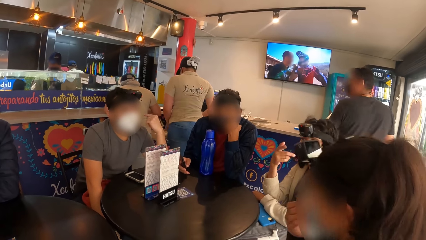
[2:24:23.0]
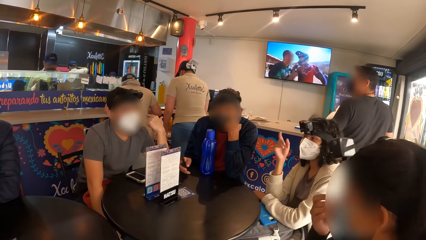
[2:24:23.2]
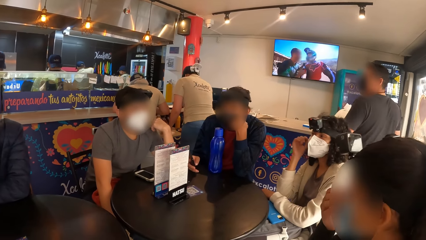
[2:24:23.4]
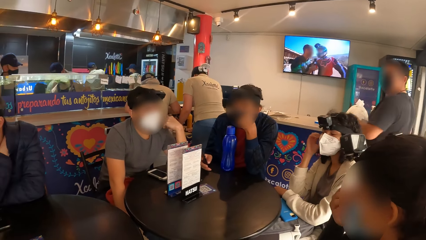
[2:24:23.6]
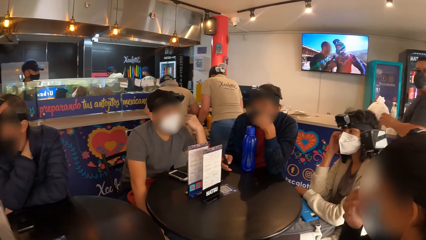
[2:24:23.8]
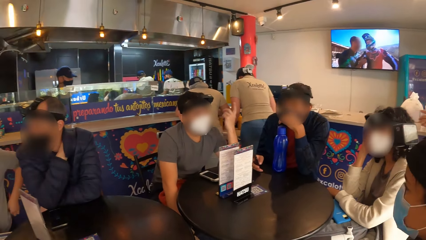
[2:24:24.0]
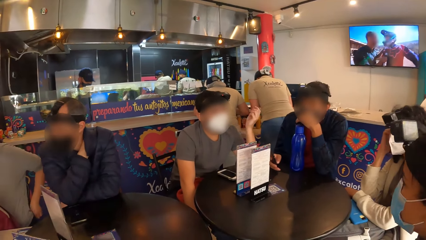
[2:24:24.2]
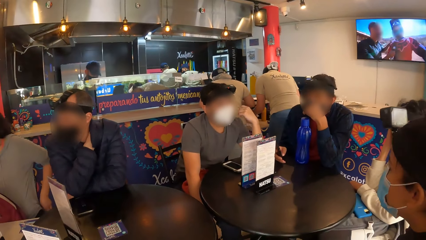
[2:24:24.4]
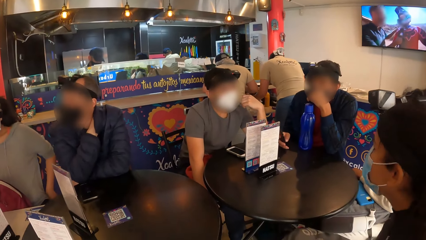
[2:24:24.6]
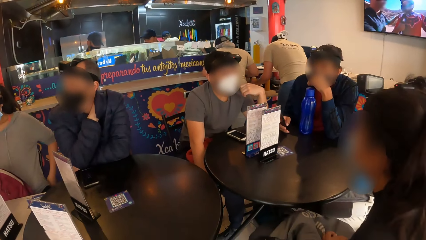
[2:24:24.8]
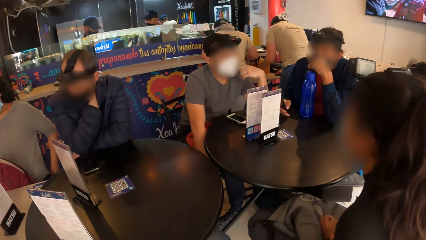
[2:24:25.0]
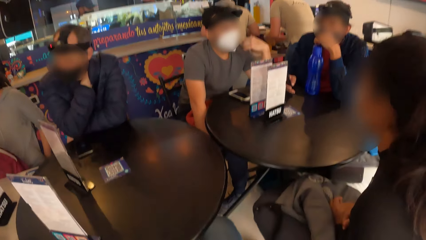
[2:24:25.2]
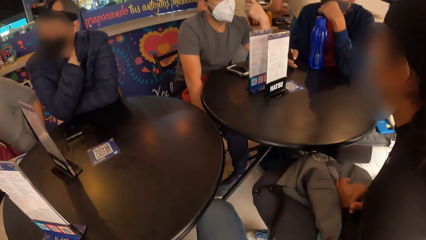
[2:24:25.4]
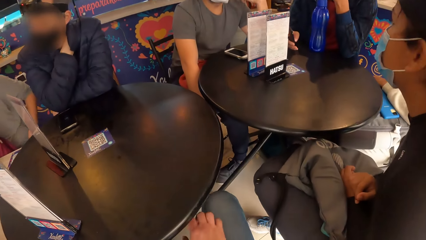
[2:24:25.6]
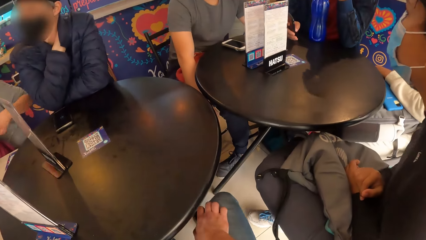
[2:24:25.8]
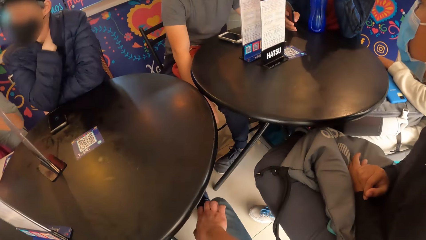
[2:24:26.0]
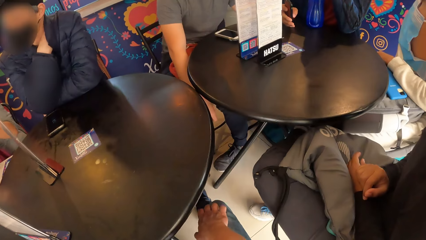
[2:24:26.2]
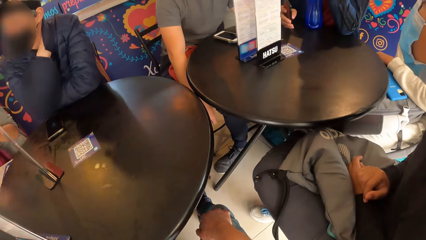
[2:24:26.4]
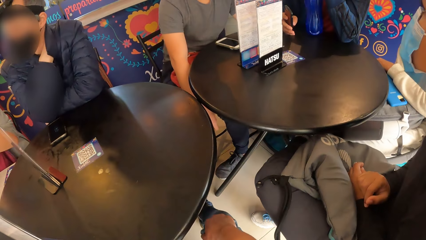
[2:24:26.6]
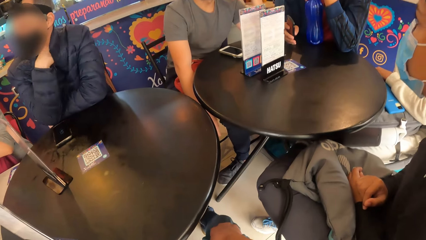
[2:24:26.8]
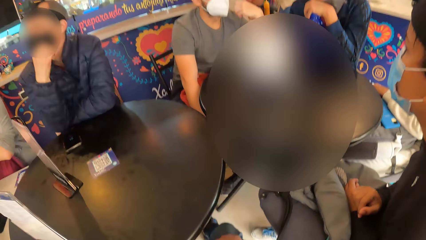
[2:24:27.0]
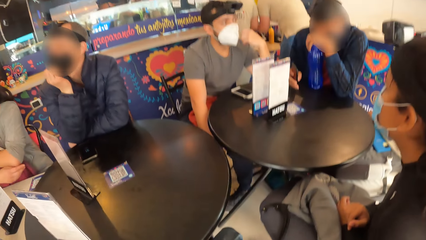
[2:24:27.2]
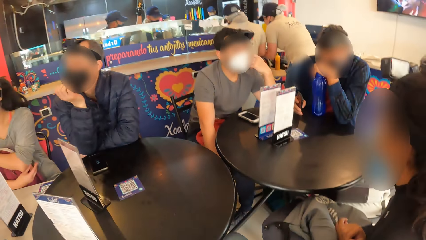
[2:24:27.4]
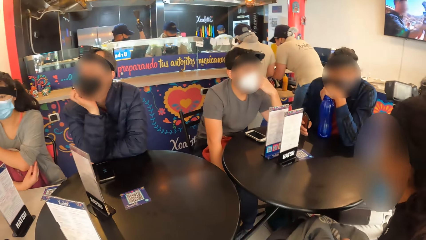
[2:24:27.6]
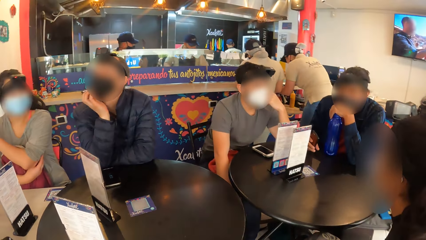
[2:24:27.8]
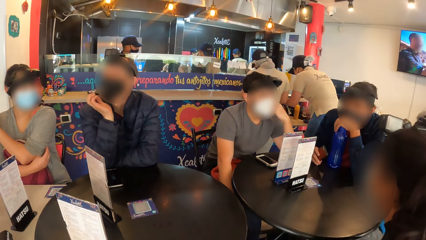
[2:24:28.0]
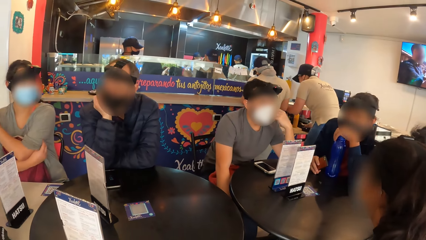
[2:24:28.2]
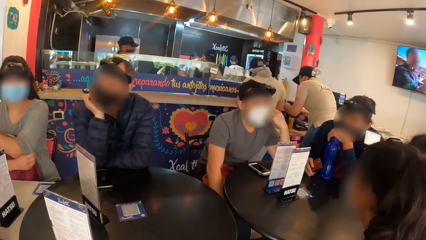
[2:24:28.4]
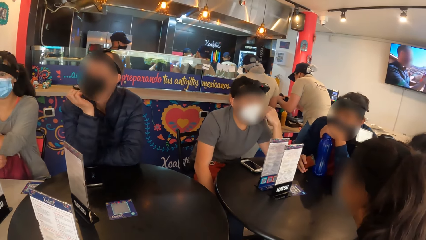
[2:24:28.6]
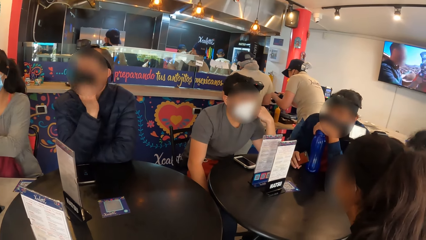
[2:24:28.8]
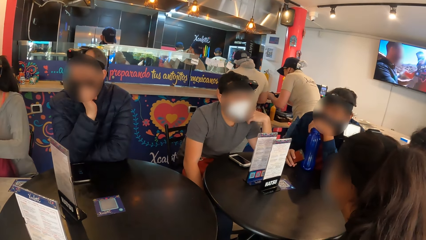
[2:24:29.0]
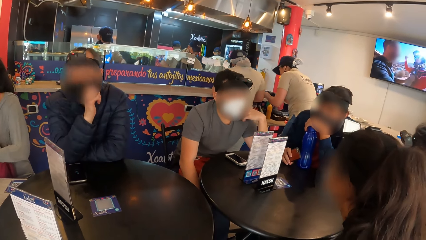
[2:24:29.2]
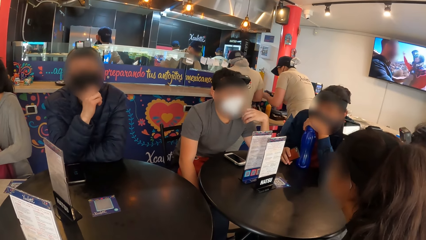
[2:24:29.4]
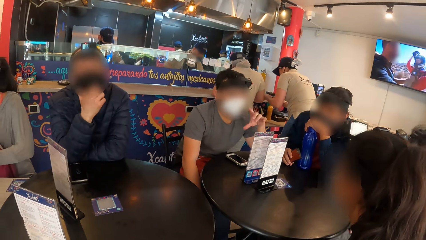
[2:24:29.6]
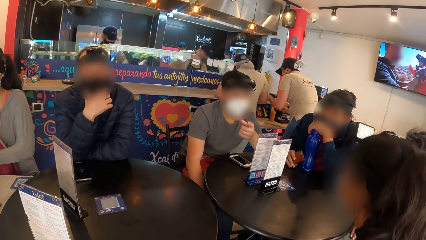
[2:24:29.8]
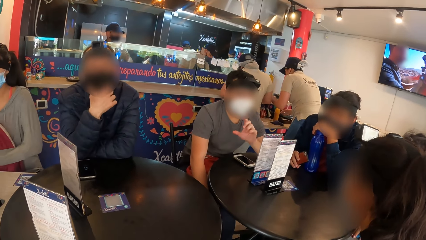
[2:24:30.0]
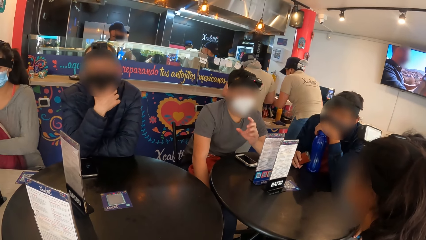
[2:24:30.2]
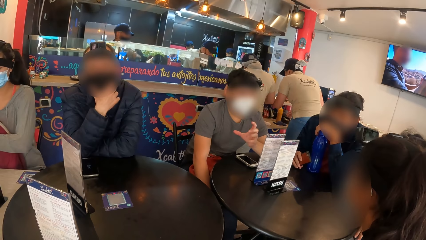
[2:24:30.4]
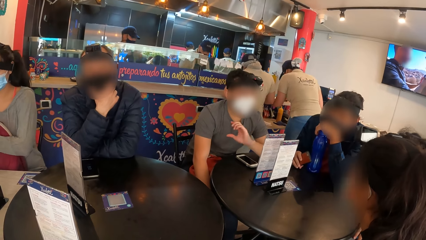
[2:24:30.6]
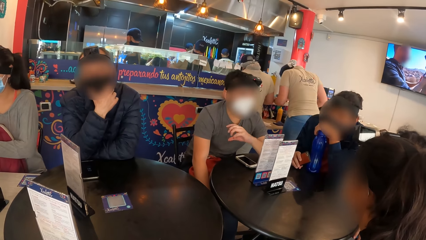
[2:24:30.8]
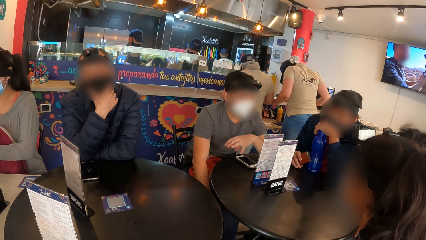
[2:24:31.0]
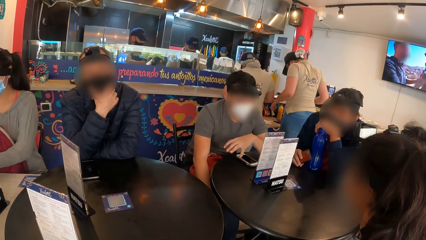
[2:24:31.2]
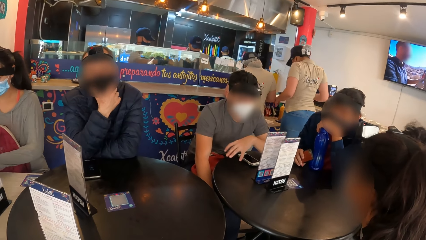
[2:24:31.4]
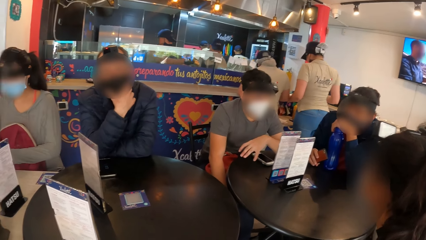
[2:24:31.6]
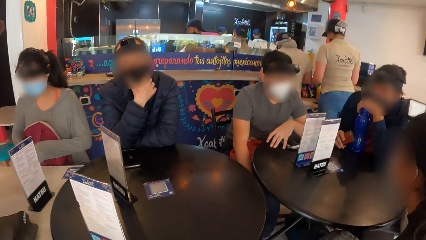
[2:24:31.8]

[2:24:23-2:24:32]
The camera wearer pulls up the right leg of his trousers with his right hand.

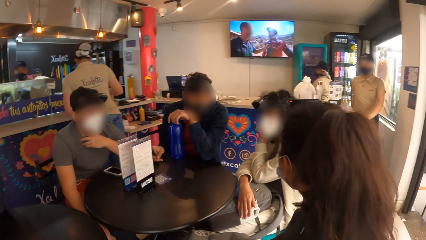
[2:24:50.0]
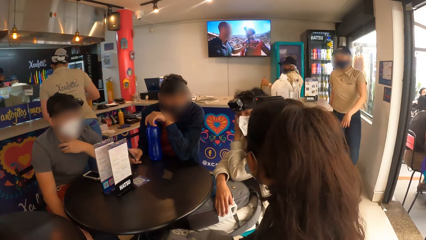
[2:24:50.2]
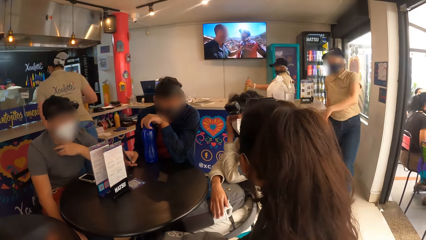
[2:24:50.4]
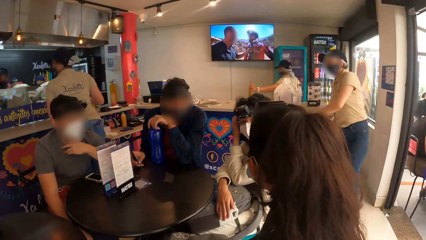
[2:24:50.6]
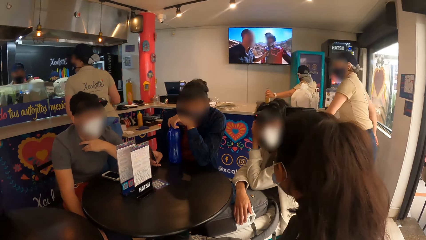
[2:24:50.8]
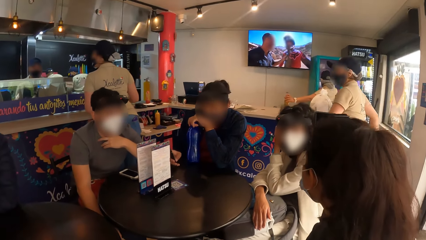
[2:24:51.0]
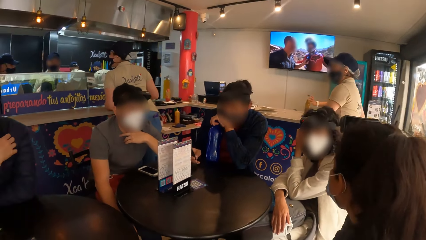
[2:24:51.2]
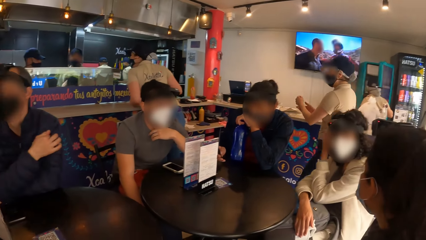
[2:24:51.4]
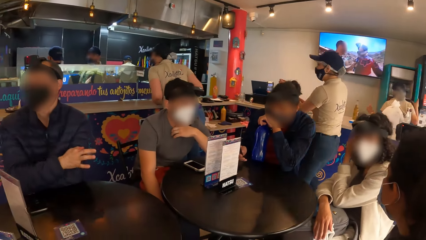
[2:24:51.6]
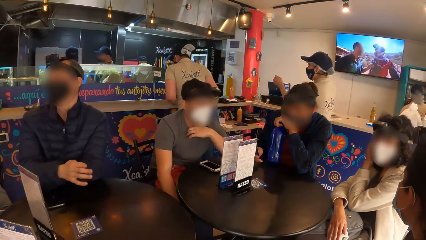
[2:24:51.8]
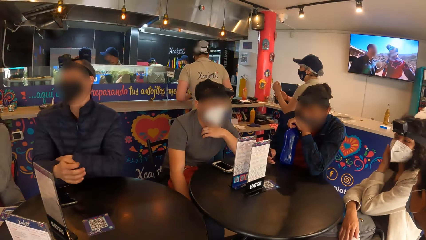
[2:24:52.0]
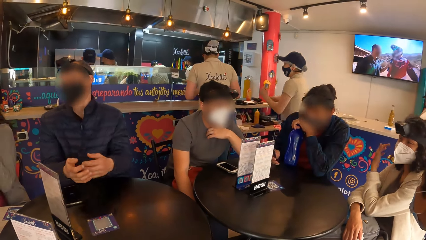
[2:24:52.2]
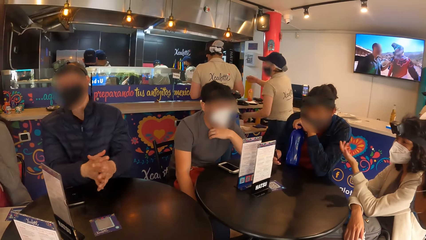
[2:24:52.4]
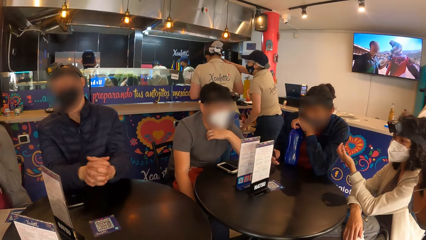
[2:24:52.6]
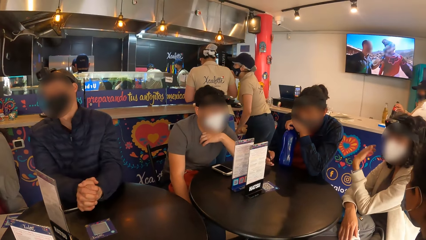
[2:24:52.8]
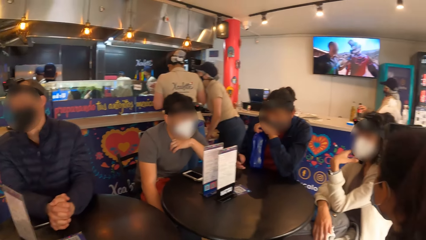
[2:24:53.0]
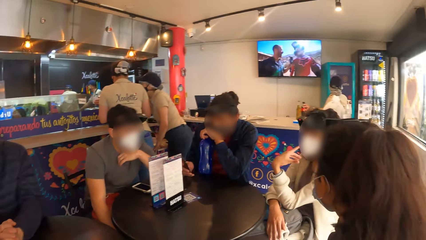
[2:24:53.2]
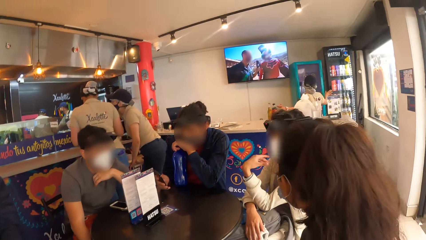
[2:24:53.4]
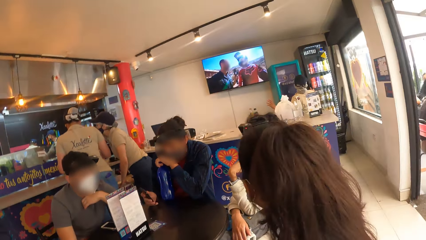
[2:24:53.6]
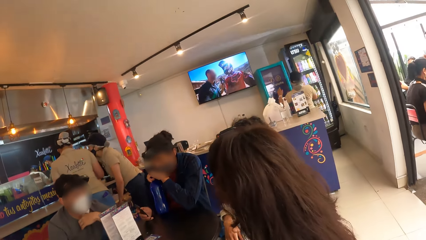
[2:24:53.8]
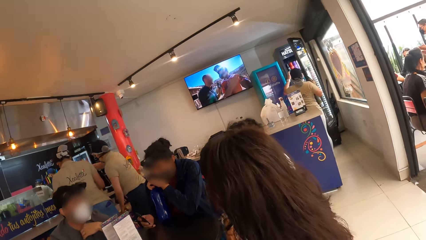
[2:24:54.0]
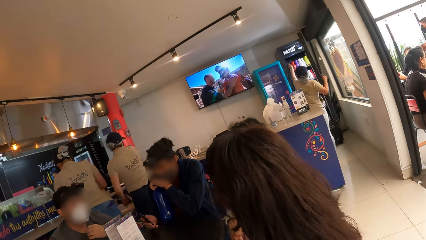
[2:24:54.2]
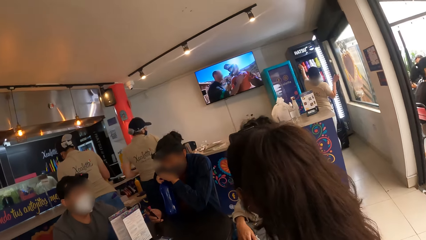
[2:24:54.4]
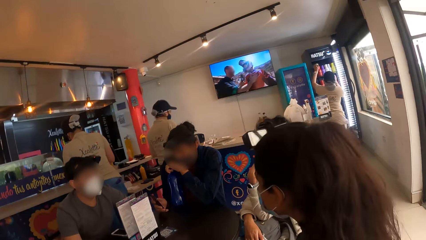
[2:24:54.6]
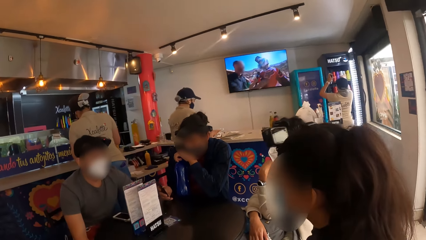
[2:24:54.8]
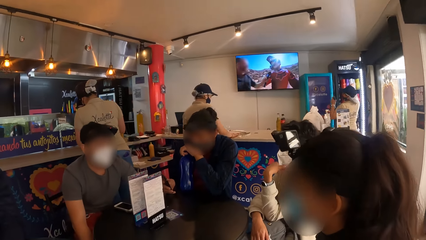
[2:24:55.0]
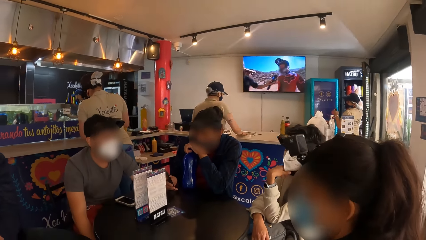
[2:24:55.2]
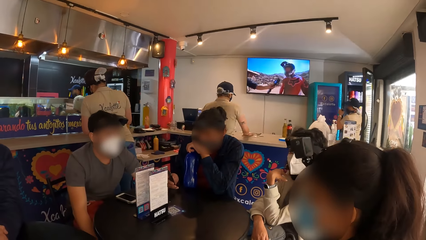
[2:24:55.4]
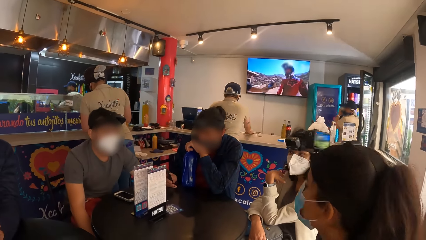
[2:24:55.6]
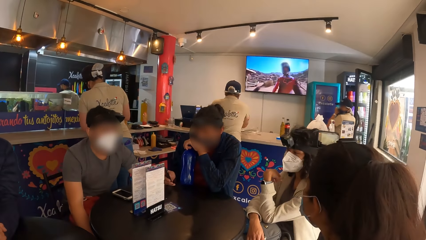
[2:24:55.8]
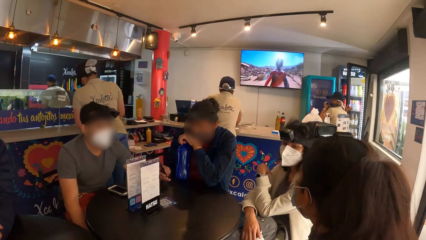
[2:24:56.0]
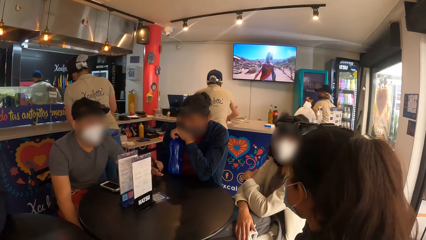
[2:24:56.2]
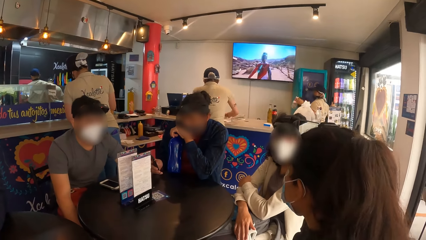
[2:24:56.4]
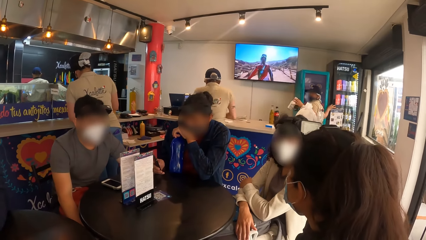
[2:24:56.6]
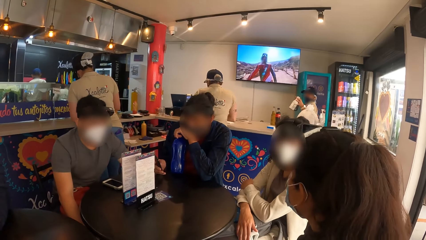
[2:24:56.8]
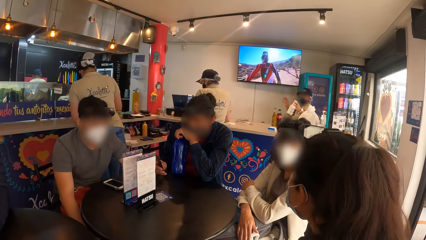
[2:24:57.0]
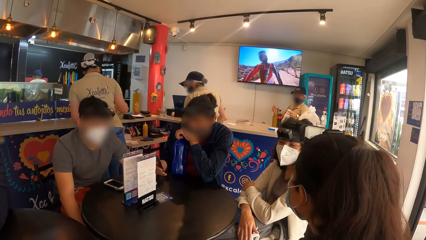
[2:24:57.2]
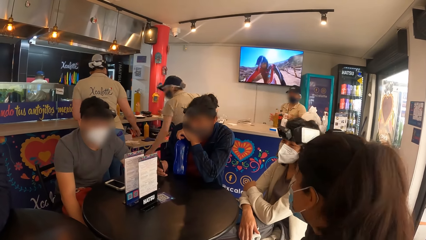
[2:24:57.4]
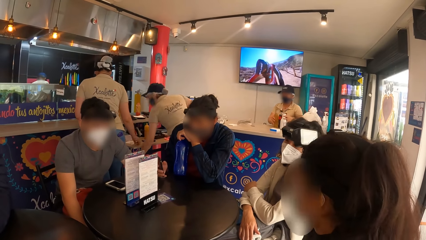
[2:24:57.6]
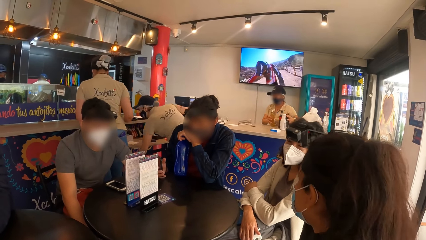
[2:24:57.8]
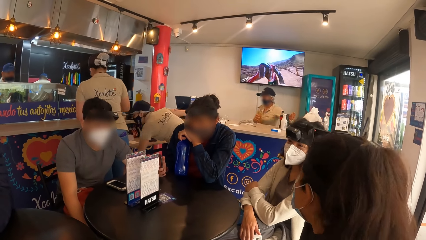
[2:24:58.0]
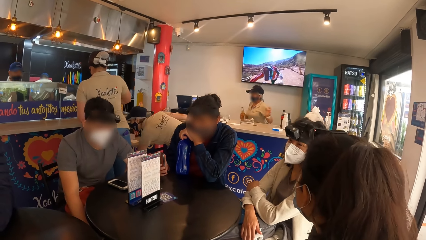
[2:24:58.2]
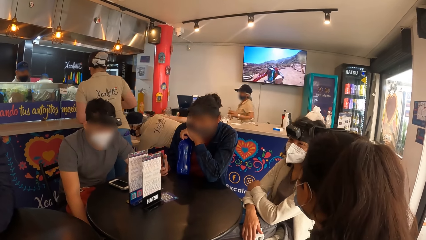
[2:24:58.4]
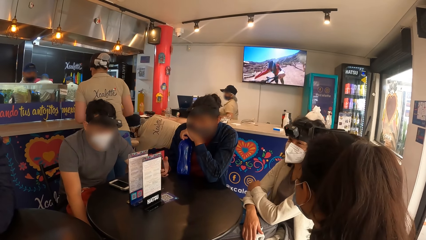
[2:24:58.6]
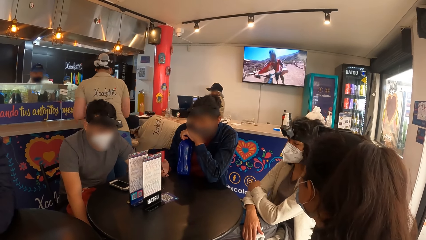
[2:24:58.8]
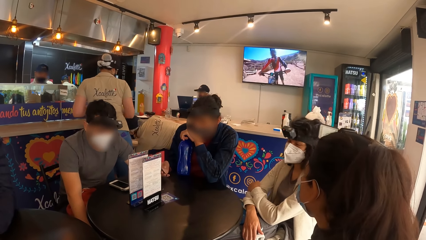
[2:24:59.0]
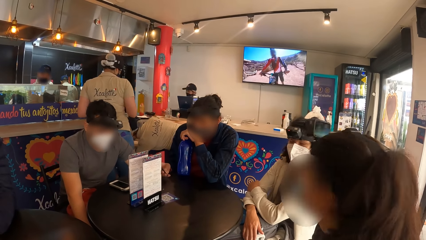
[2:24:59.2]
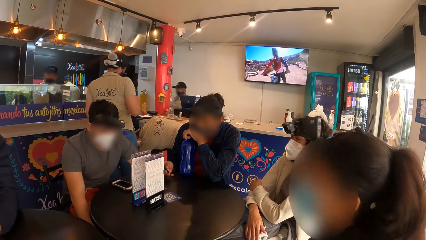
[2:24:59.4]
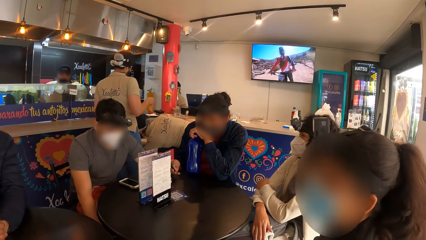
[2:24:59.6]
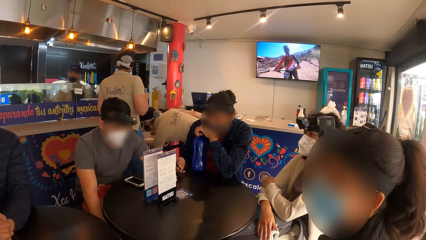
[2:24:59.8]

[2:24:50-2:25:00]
The camera wearer looks around.
